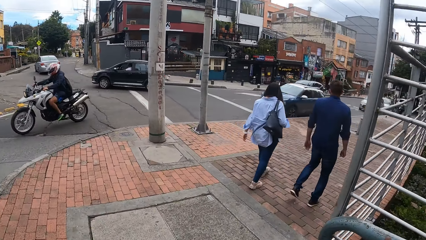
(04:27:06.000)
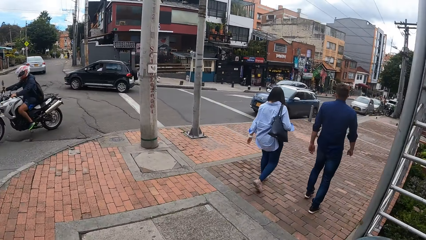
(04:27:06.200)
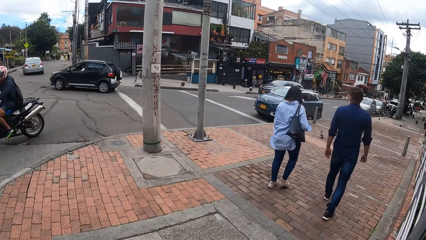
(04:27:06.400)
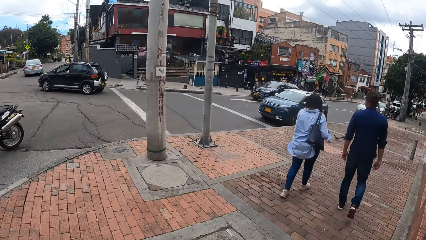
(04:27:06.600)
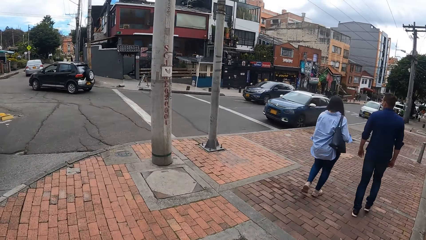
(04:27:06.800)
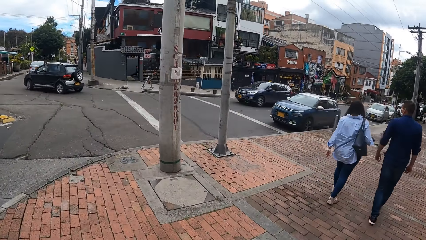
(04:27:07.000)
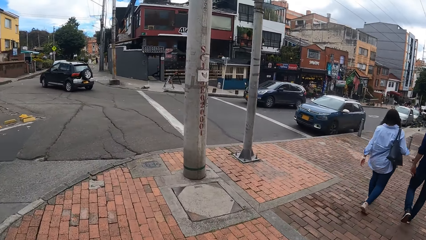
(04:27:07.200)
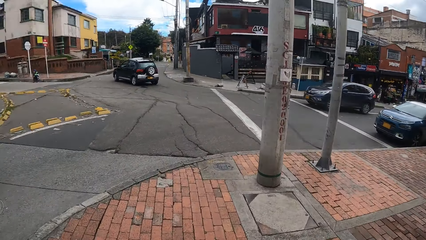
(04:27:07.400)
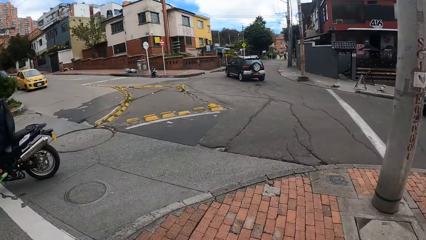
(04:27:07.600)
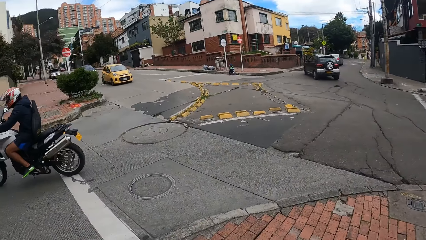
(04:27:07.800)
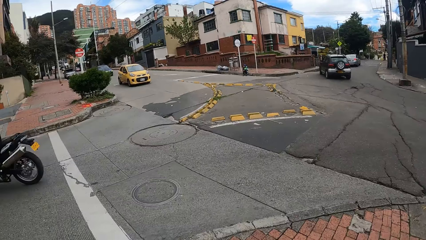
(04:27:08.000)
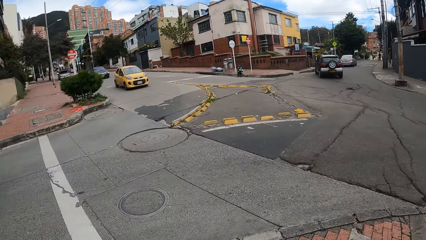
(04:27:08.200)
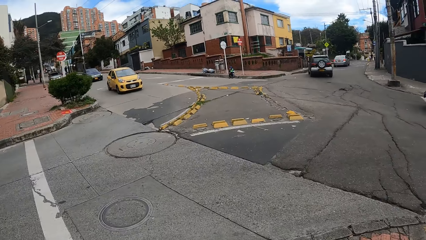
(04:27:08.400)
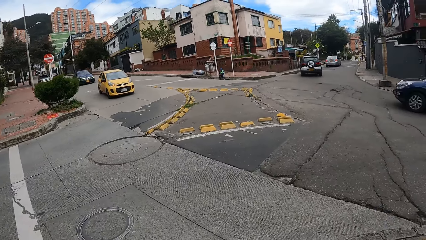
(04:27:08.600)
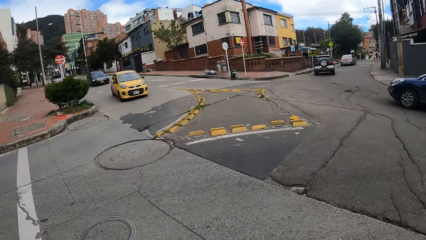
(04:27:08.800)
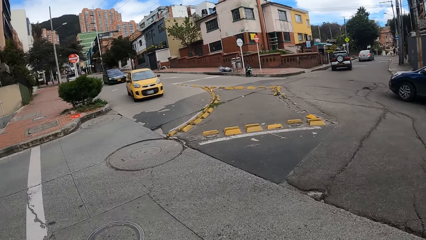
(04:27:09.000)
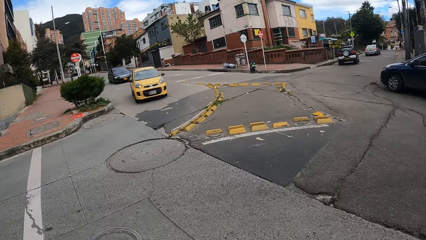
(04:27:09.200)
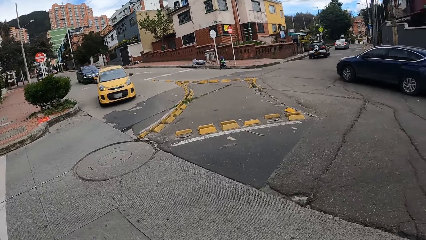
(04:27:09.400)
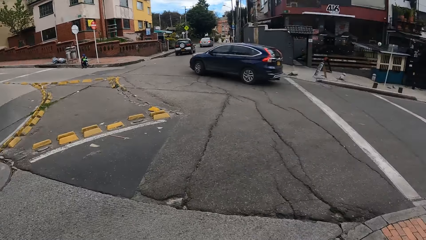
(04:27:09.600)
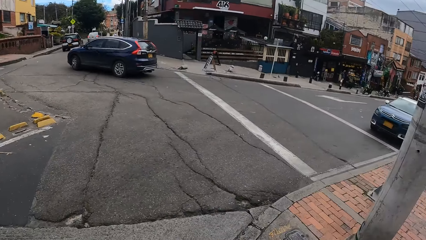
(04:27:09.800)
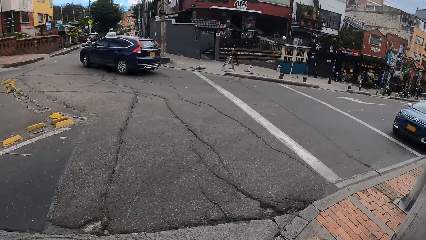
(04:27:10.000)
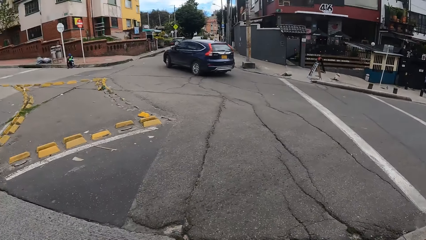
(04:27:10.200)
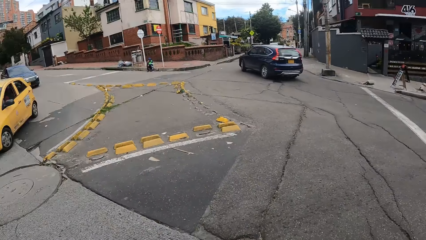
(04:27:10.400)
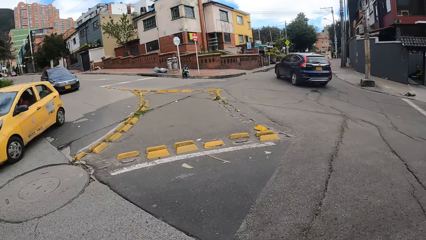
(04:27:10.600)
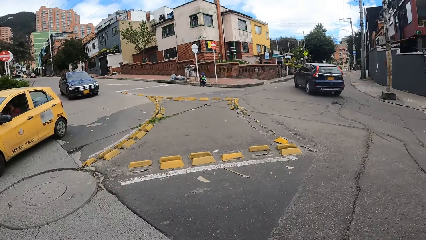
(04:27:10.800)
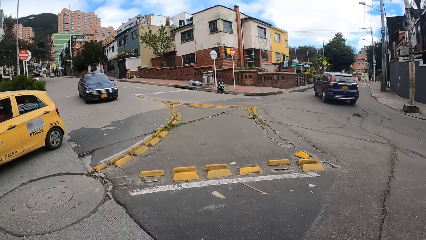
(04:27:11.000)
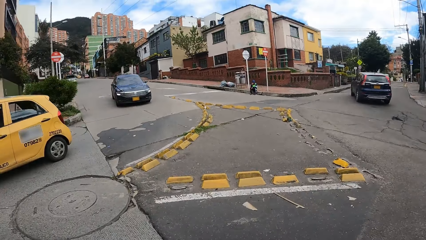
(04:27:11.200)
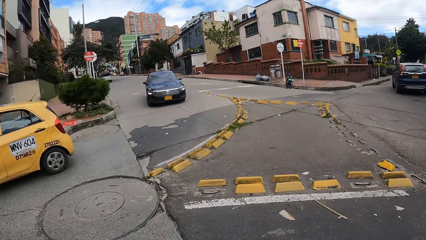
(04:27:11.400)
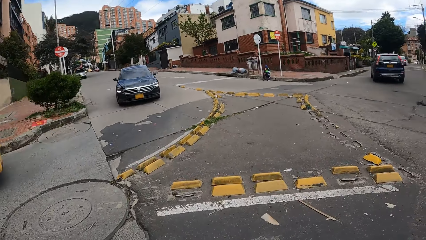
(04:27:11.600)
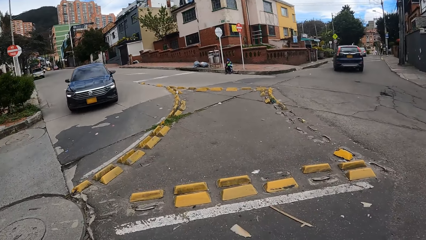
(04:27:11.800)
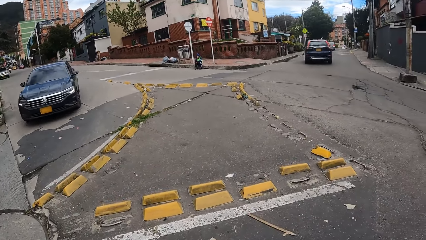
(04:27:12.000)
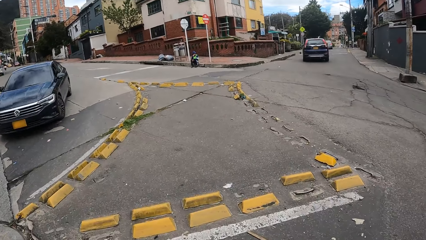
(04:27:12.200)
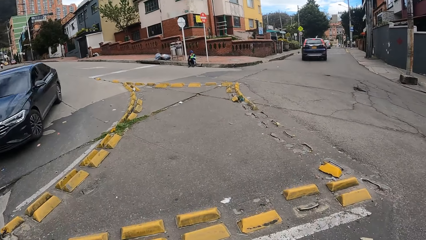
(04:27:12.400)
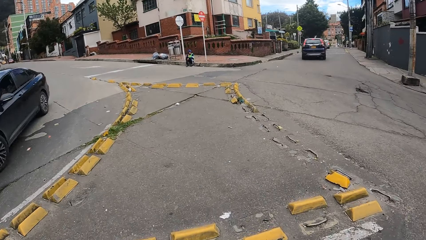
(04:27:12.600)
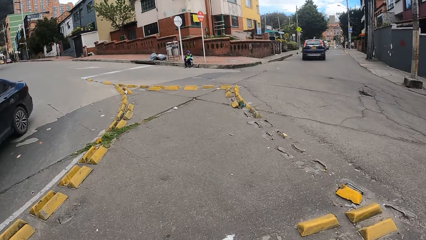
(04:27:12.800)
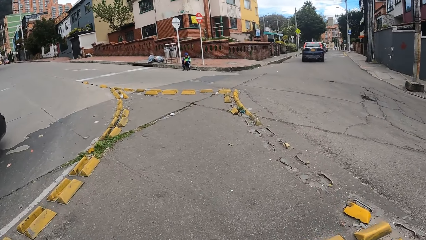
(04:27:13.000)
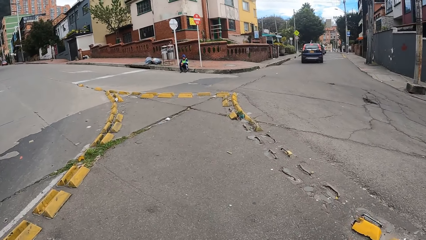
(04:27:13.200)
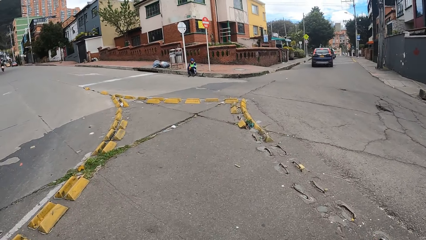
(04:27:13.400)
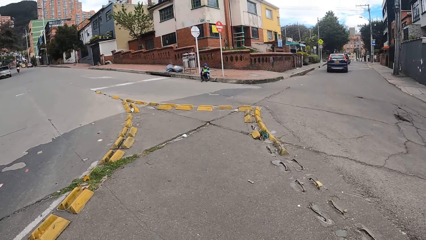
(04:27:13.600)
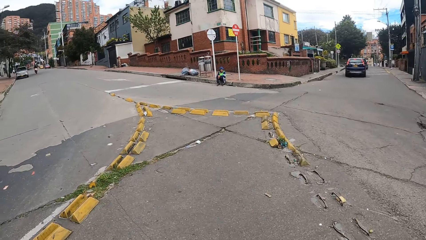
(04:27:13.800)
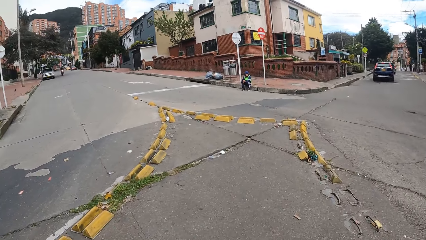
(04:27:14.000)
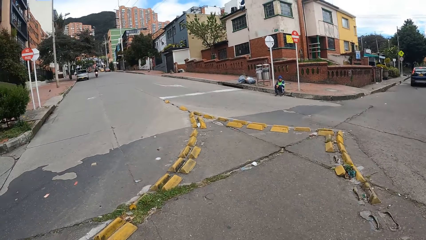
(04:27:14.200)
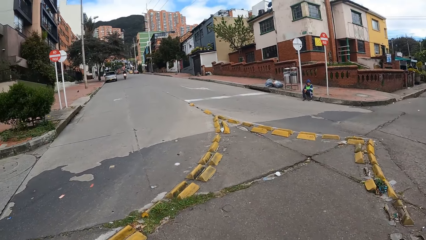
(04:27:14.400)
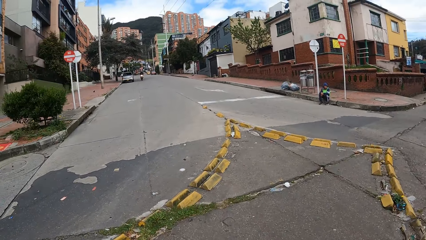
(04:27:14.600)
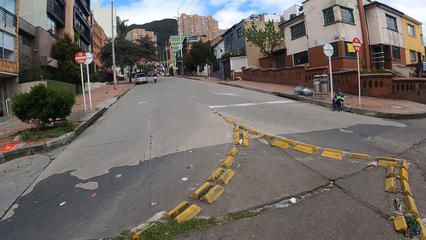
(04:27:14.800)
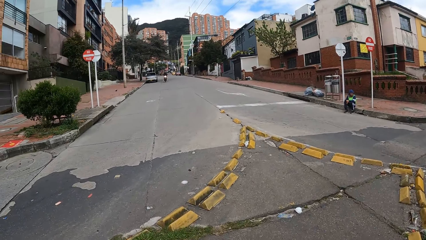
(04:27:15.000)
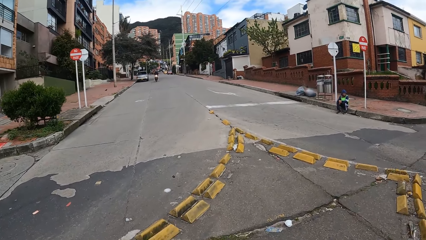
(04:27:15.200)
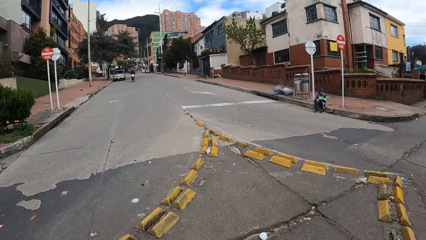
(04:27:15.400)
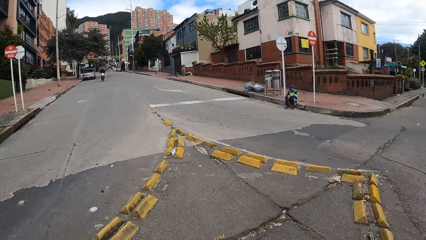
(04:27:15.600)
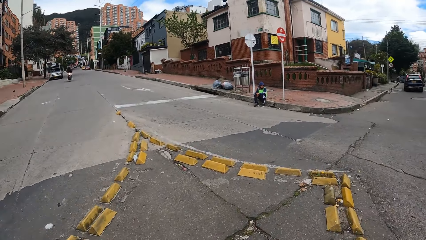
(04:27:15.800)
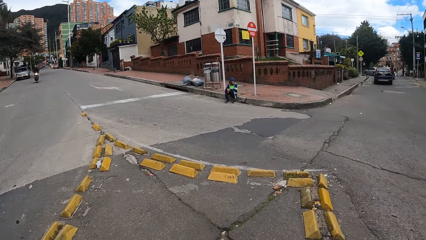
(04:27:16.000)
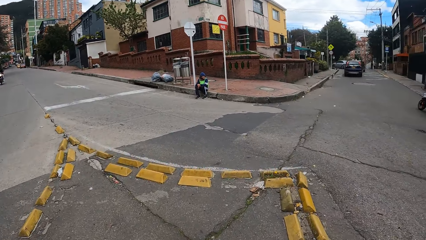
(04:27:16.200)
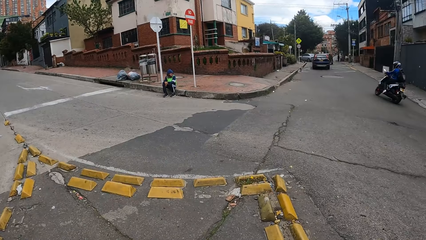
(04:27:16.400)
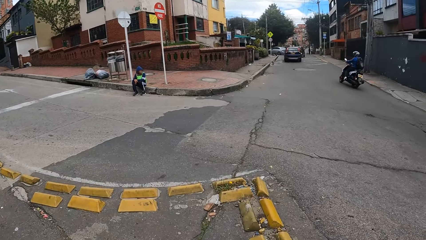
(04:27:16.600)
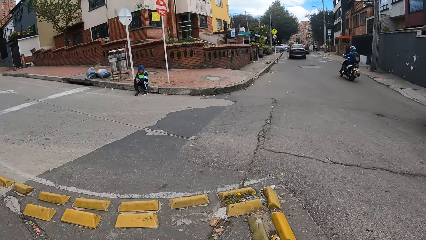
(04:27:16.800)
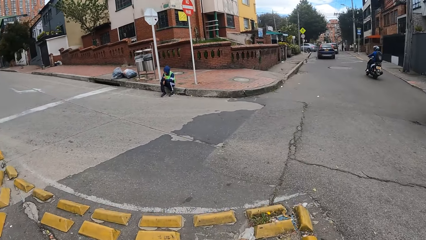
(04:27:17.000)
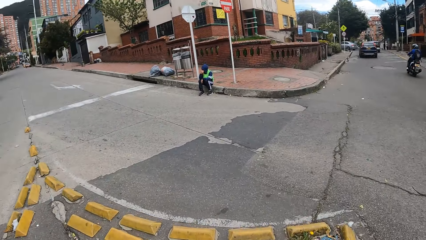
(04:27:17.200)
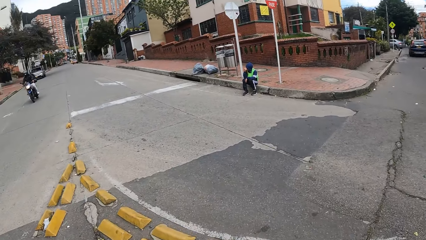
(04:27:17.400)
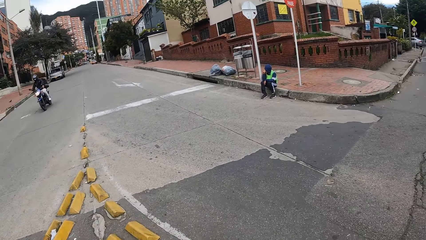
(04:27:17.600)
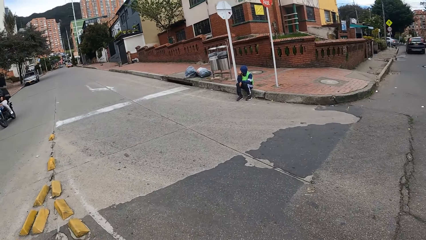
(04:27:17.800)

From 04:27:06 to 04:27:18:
A white motorcycle drives past the camera wearer. They cross a road to a pavement. A yellow car drives past them. A black car drives past them.

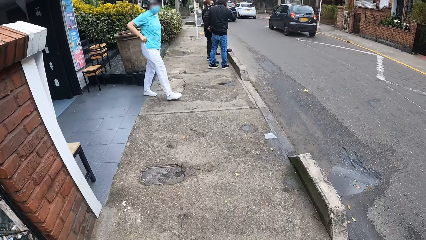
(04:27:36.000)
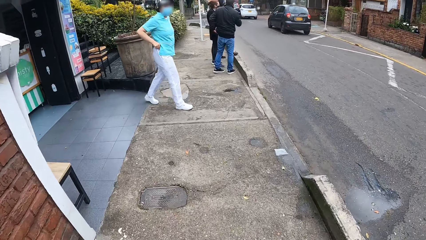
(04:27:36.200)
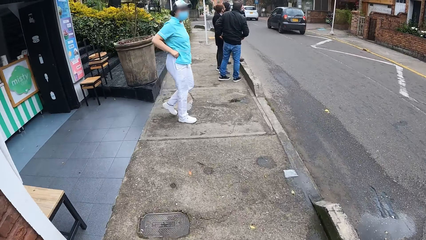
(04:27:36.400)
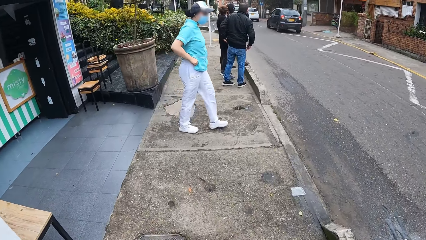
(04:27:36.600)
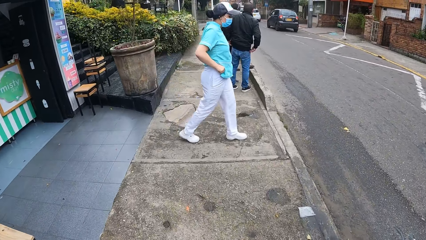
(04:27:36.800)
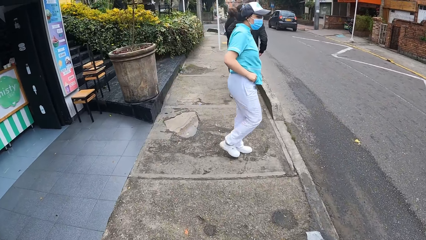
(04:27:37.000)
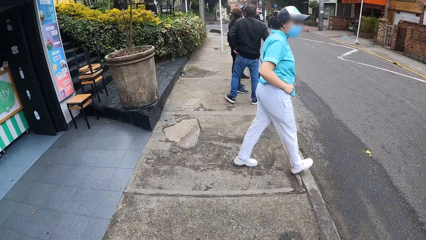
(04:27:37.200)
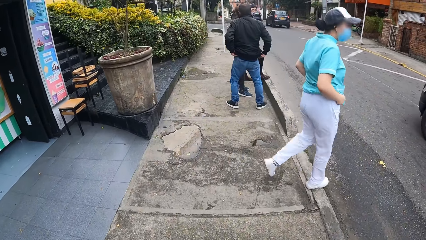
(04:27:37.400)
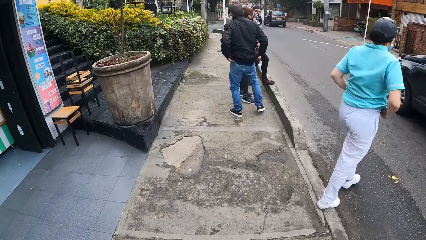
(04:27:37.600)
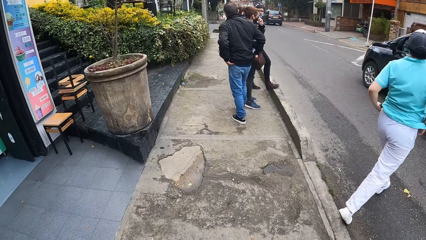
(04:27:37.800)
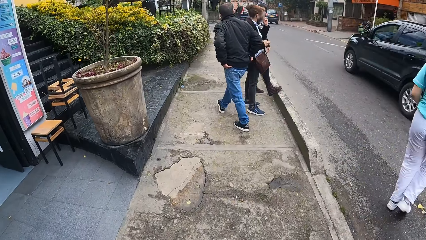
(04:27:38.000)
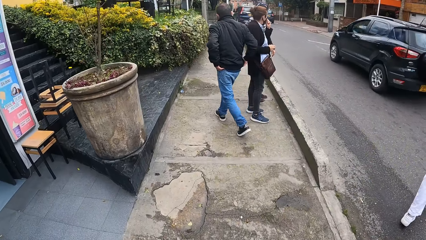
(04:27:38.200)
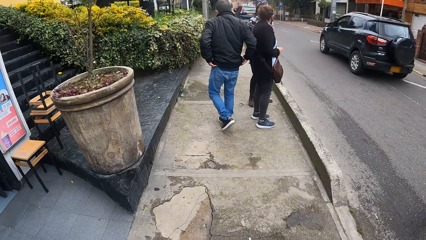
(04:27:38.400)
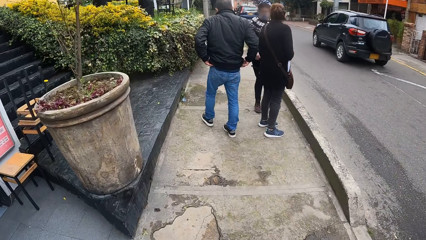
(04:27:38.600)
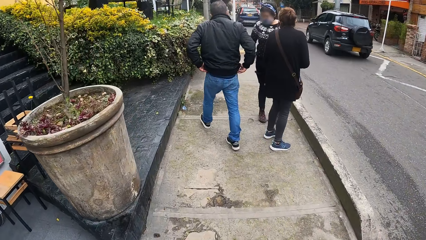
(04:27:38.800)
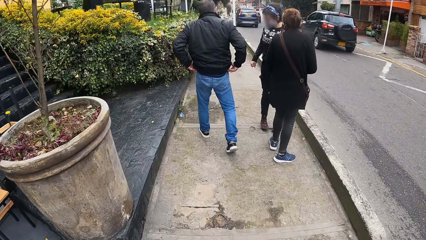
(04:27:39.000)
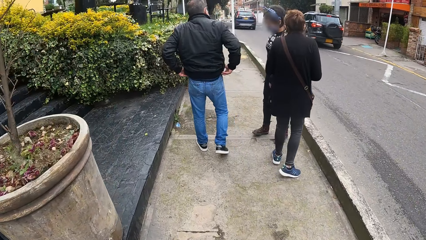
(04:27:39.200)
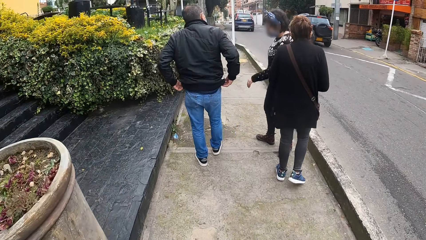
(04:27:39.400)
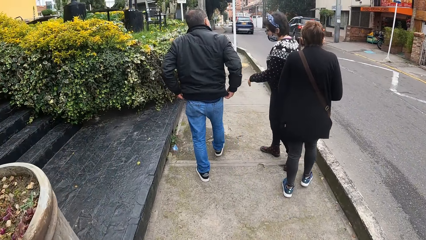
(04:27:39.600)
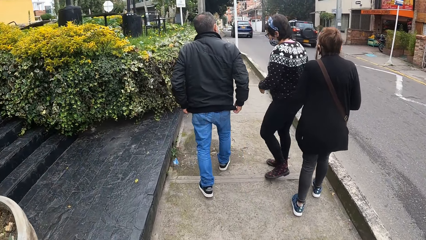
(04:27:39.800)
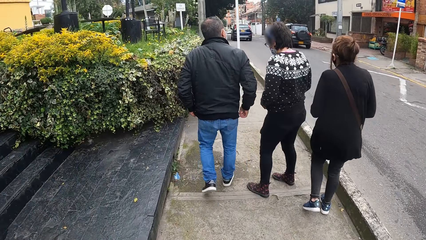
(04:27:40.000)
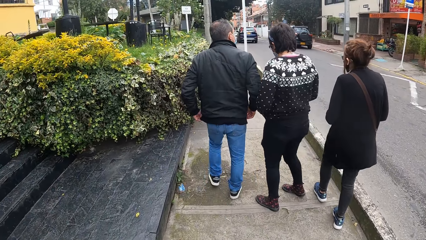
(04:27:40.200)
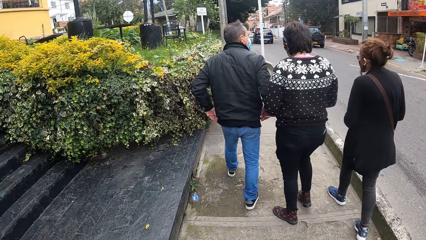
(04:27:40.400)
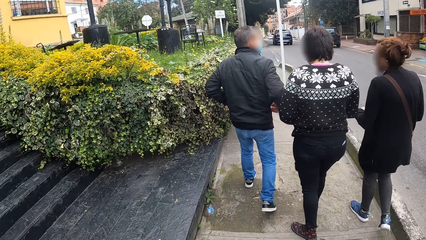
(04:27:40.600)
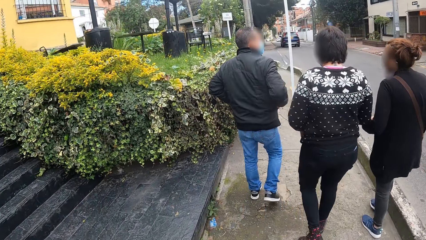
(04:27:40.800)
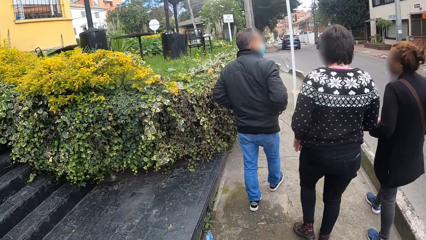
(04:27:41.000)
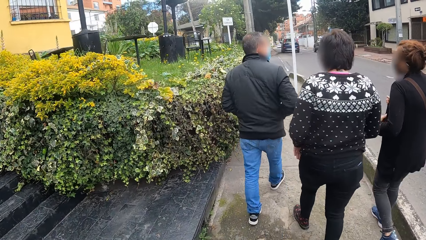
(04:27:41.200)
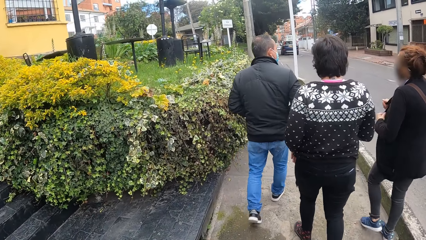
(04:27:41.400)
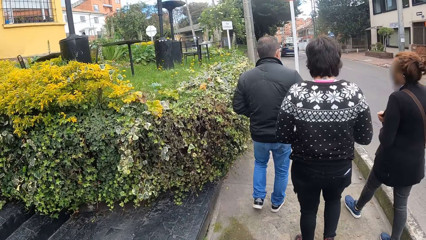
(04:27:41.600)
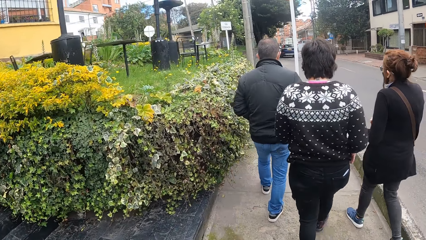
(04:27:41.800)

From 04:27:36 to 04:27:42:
A woman walks past the camera wearer.
